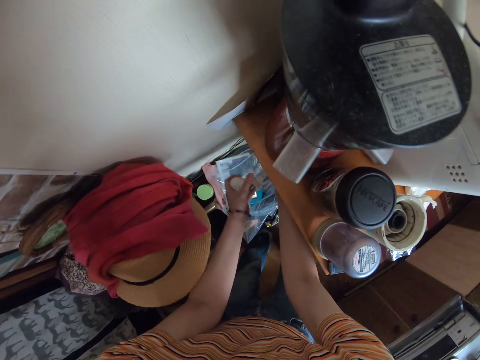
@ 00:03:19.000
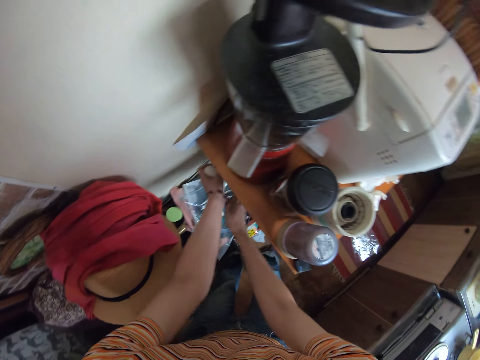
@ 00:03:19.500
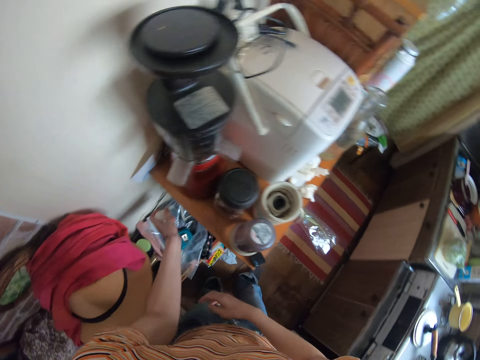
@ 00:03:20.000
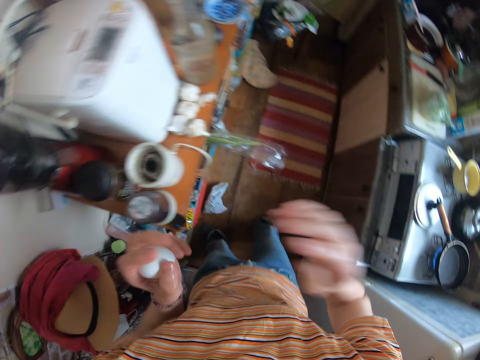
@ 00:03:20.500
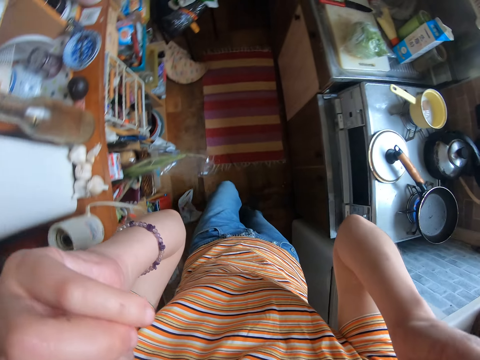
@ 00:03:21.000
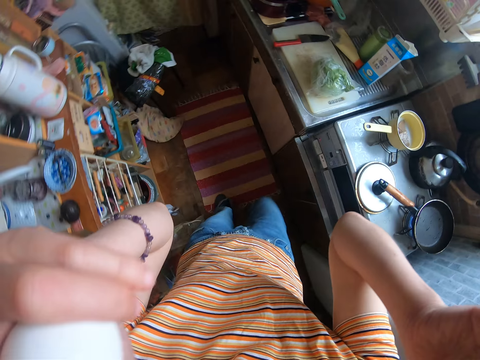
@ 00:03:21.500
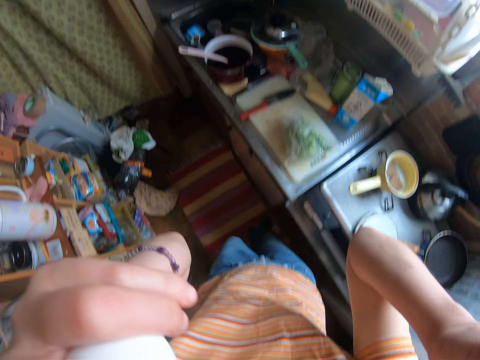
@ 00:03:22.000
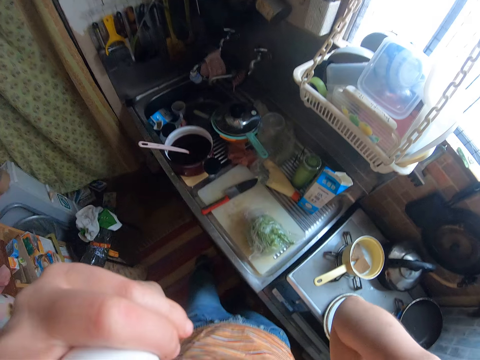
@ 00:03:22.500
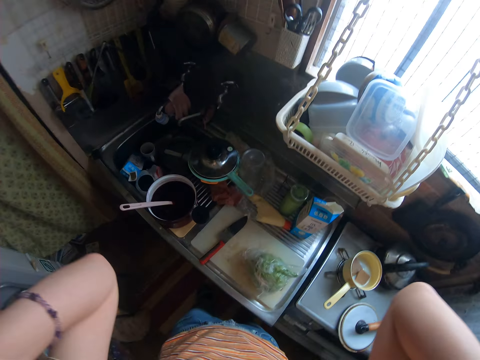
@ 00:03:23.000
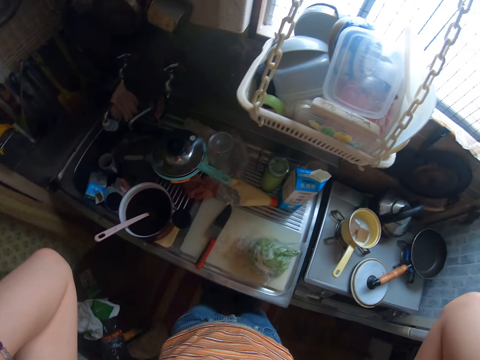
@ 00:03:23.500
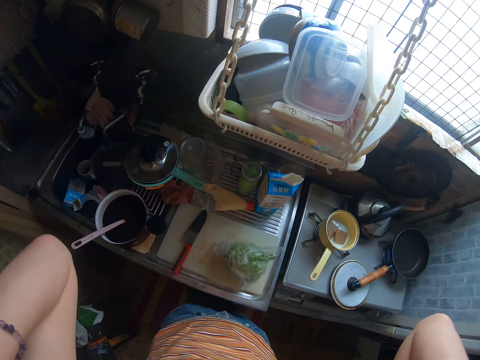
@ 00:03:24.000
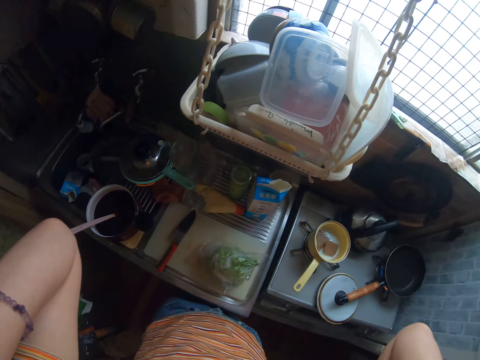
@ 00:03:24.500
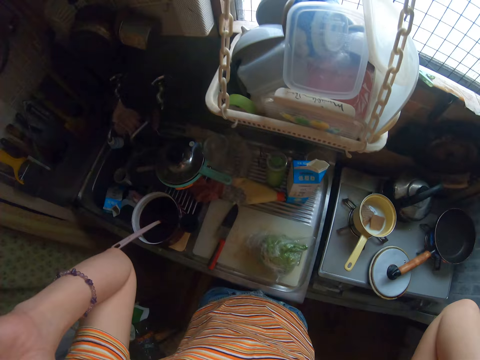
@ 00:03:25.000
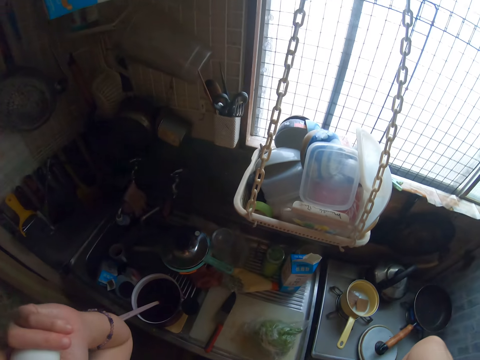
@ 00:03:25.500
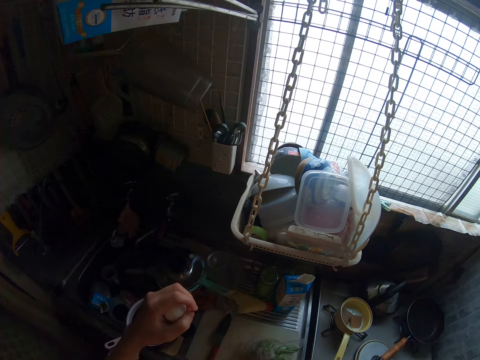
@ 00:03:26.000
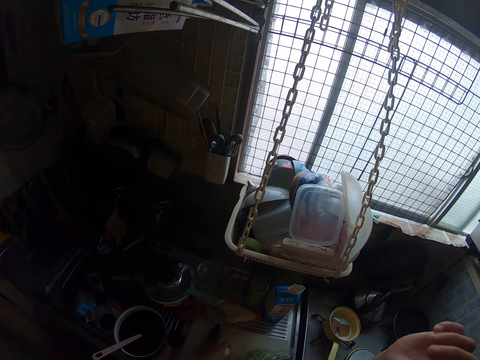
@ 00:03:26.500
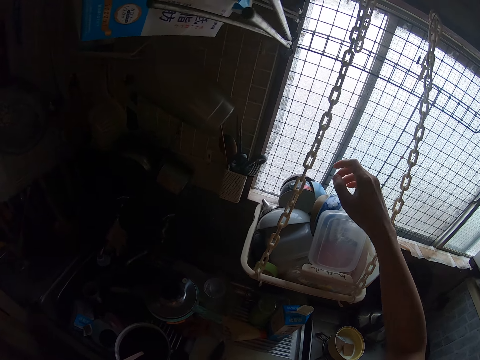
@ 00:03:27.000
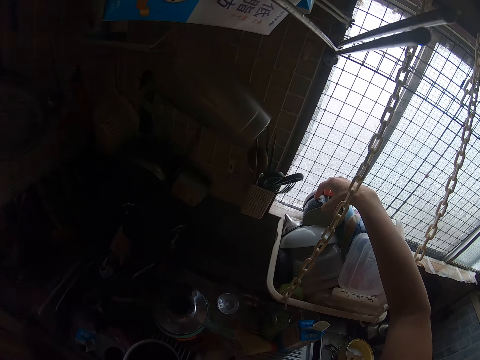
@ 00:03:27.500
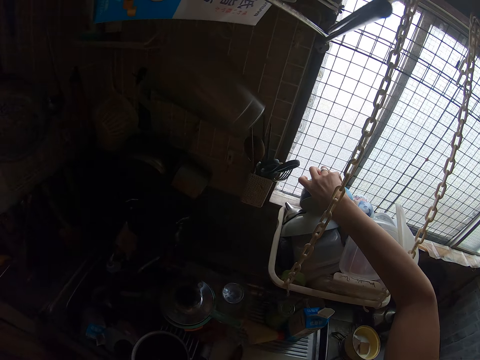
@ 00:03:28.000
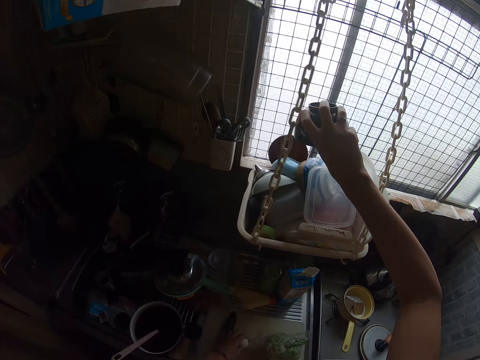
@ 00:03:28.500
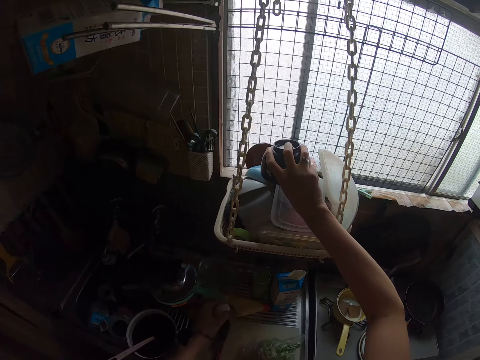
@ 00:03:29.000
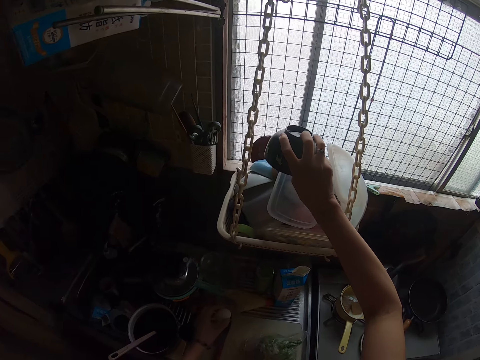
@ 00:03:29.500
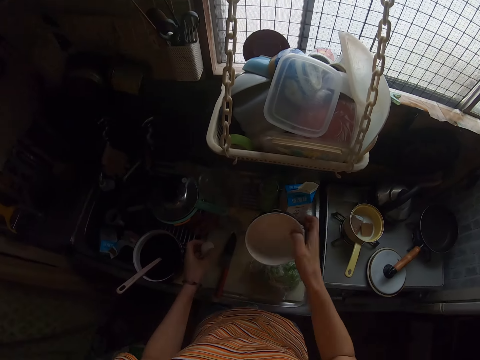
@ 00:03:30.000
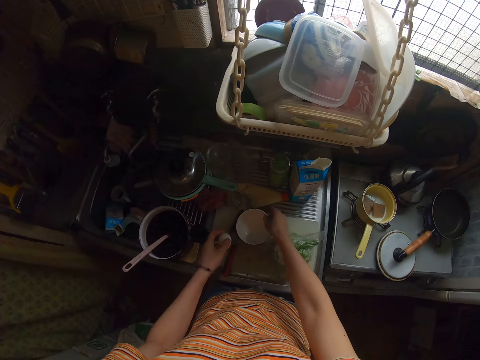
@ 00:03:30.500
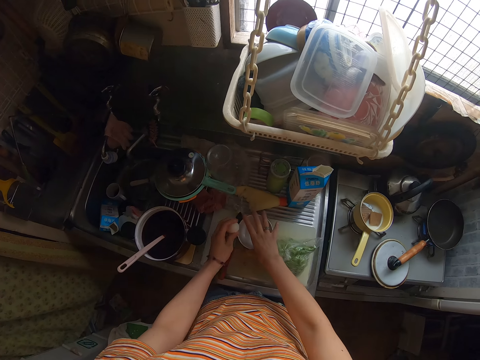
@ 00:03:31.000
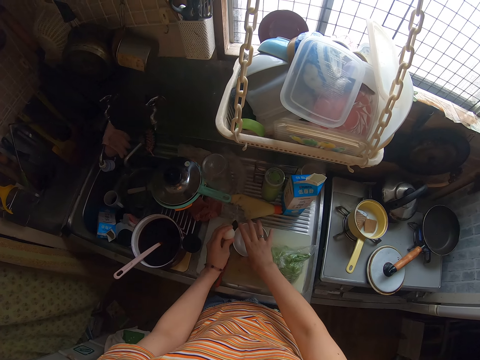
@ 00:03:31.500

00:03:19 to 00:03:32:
The camera wearer keeps the crate. She picks one egg. She returns the crate of the egg. She adjusts the camera on her head. She moves her hand up. She moves her hand down. She takes a bowl or cup from a rack. She keeps the bowl on the table.

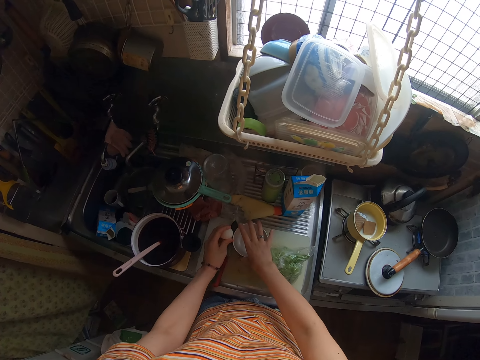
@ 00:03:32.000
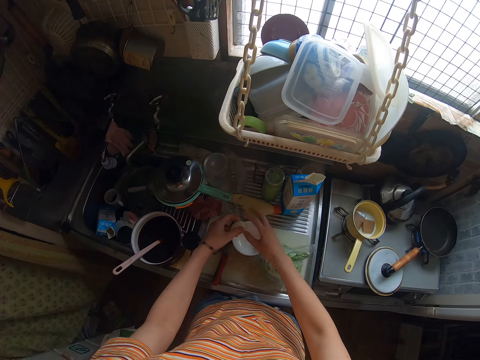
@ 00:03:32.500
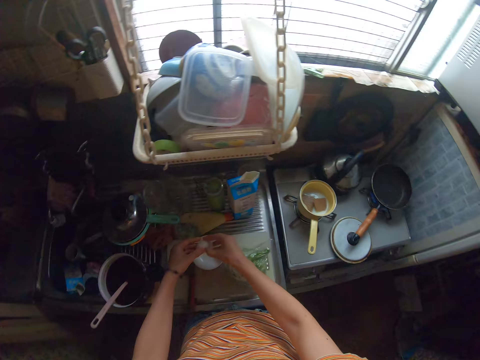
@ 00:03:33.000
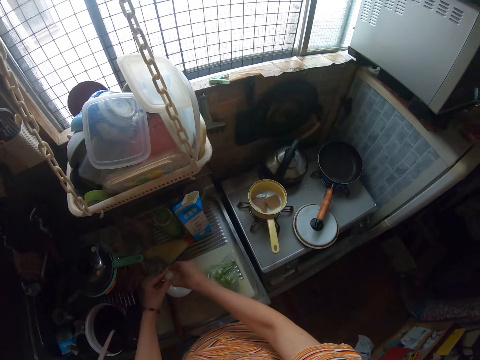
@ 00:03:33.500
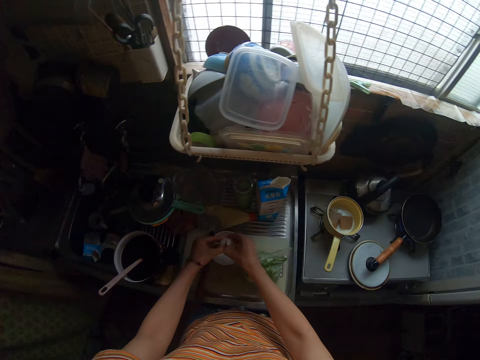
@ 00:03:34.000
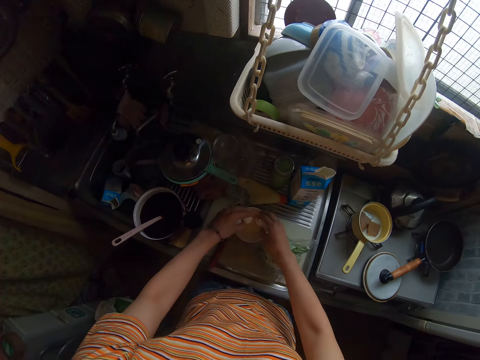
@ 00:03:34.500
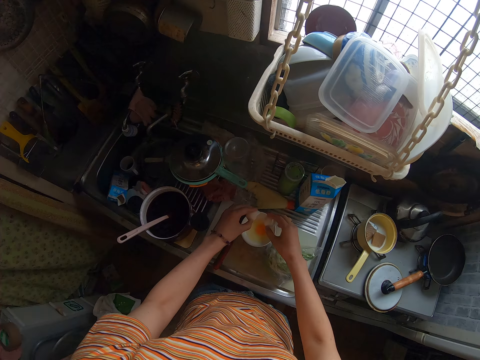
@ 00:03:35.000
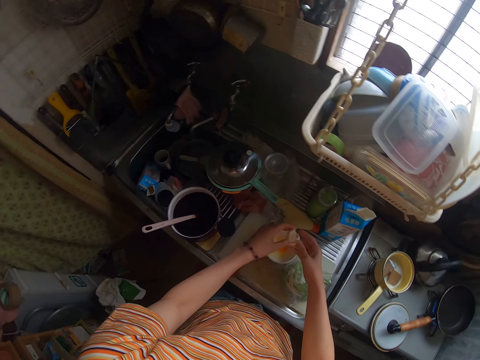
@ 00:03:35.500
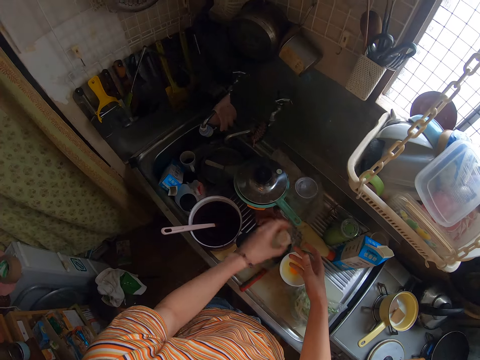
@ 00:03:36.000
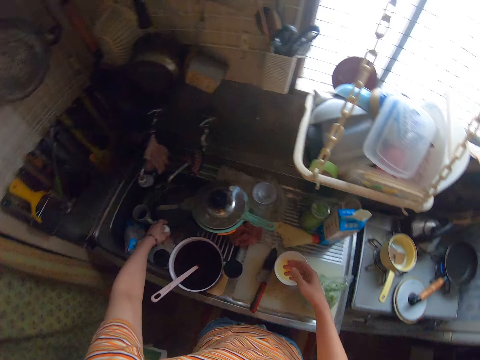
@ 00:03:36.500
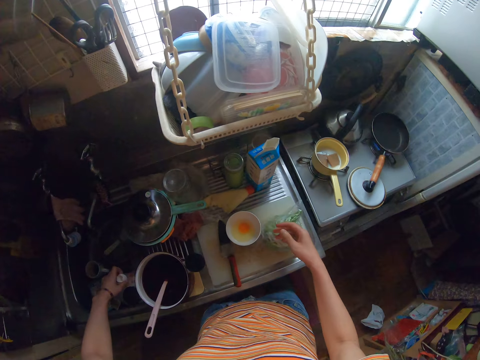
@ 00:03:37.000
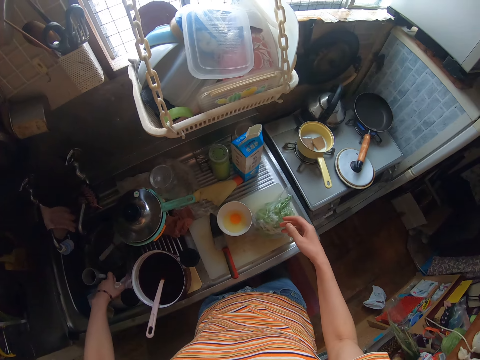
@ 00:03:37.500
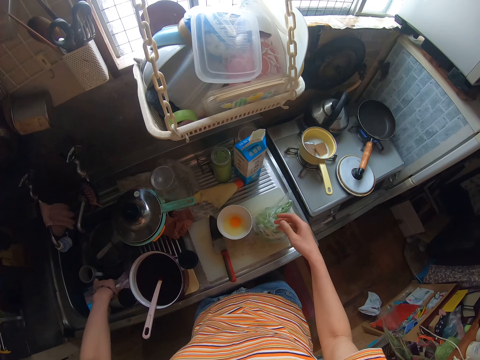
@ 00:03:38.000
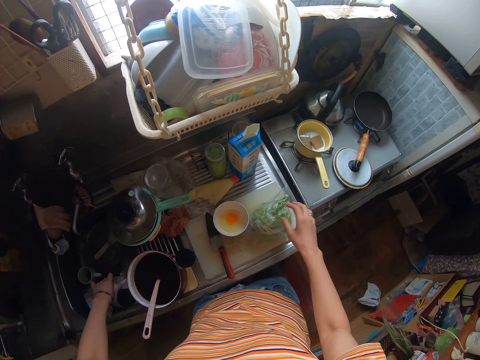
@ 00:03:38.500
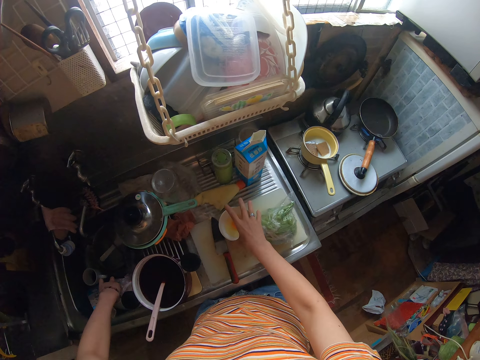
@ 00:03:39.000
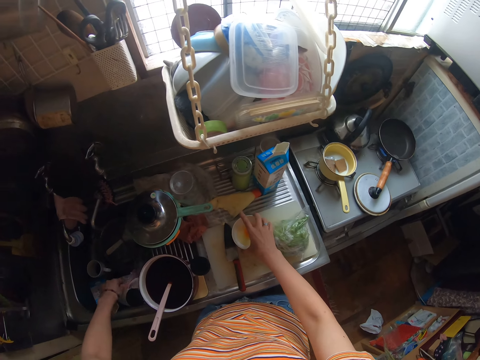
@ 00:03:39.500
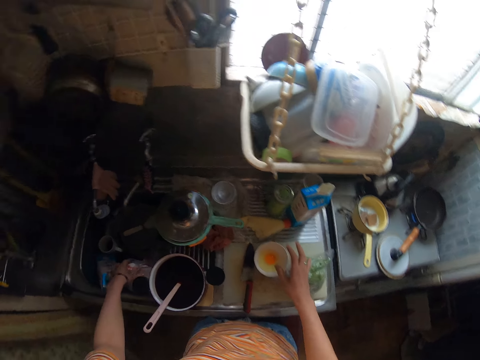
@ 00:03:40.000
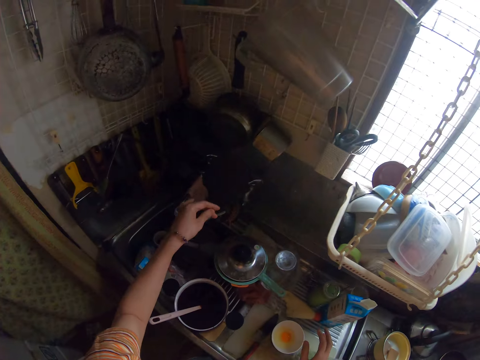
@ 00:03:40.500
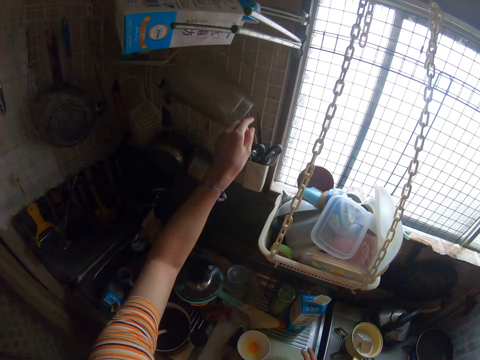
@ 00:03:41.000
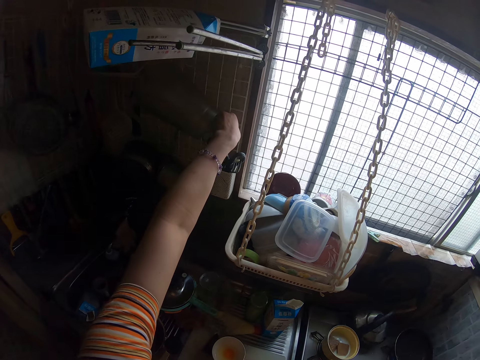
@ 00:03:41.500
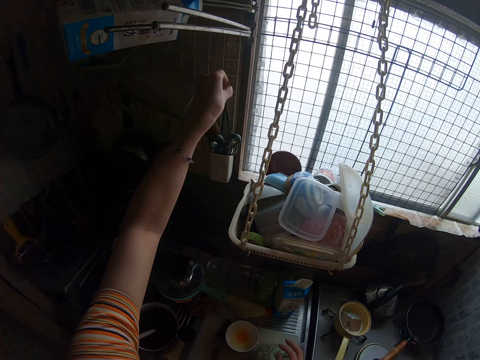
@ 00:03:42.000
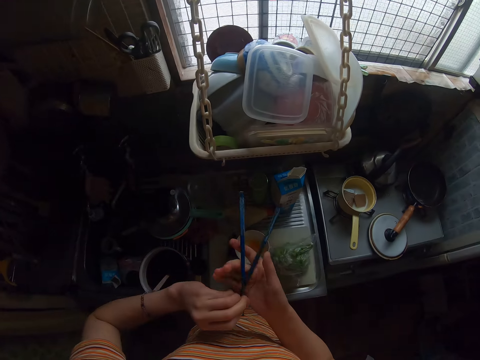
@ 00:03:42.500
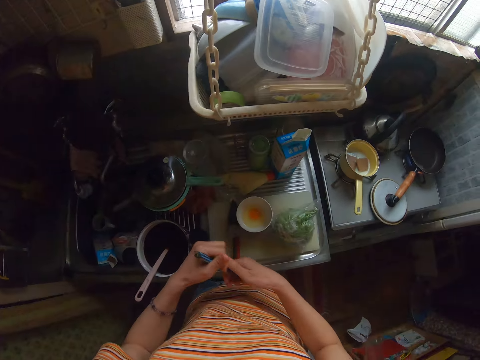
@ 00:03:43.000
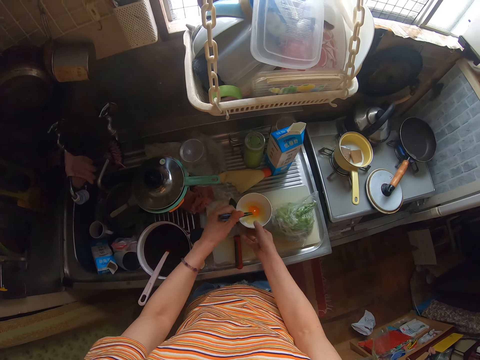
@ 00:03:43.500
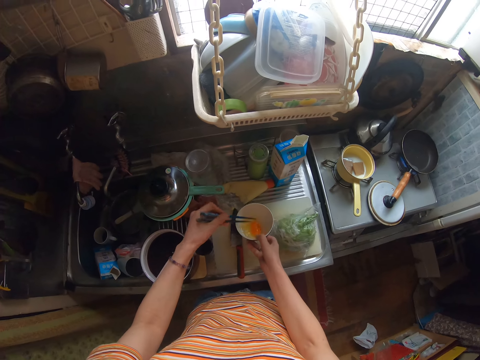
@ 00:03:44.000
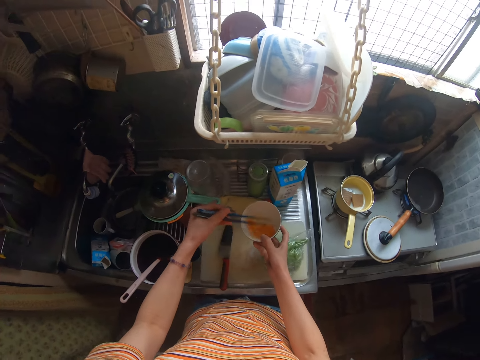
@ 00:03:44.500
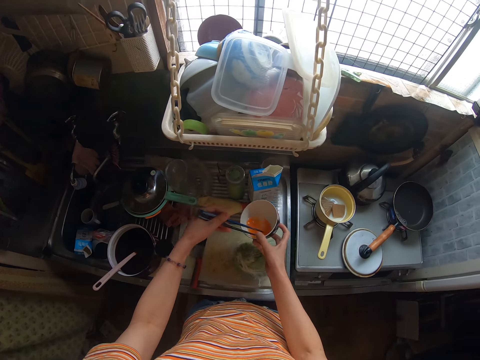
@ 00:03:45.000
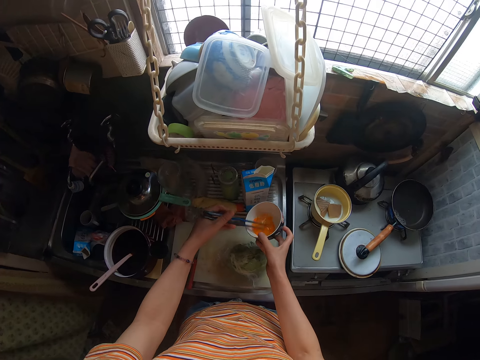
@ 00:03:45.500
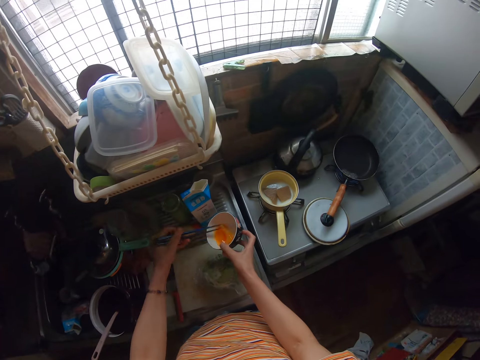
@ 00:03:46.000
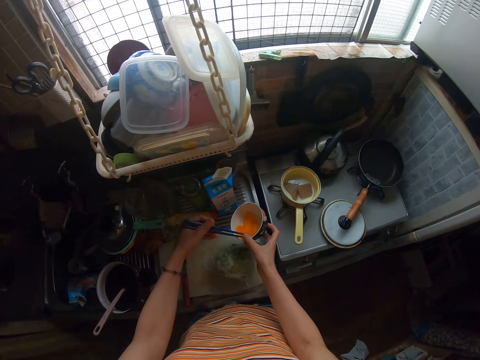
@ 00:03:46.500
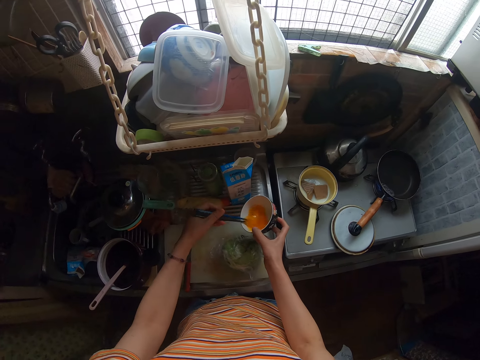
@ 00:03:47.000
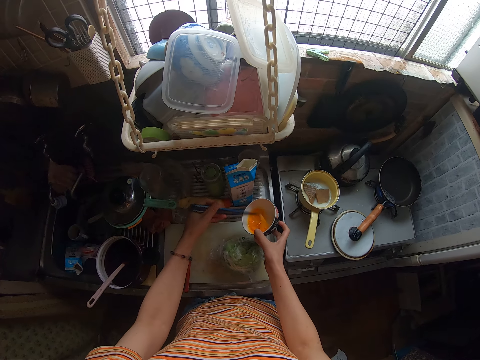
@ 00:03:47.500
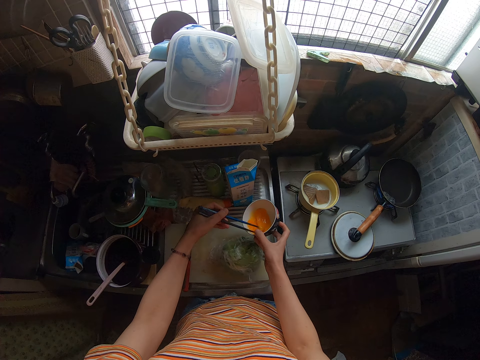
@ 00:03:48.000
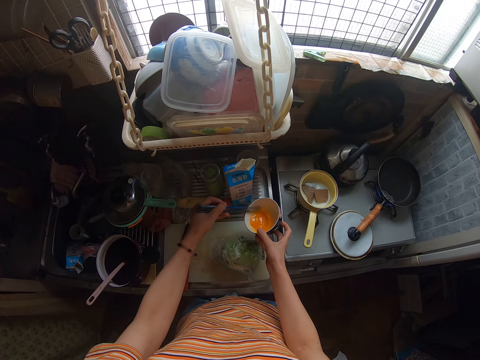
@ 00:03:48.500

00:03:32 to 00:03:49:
The camera wearer hits the egg against the bowl. They break the egg into the bowl. They pour the egg in the cup. They drop the shell of the egg in the sink. They put the egg remains in the packet. They touch the cup. They take chopsticks from a rack. They stir the bowl of egg with the chopsticks.
